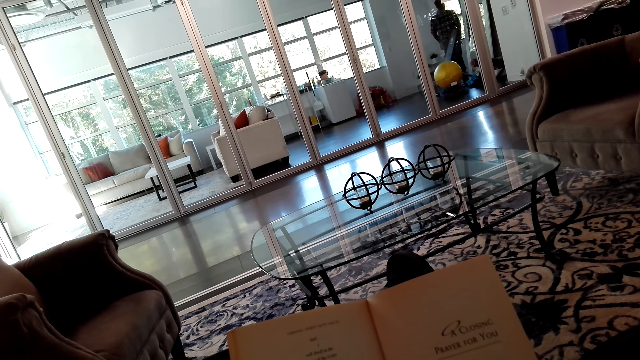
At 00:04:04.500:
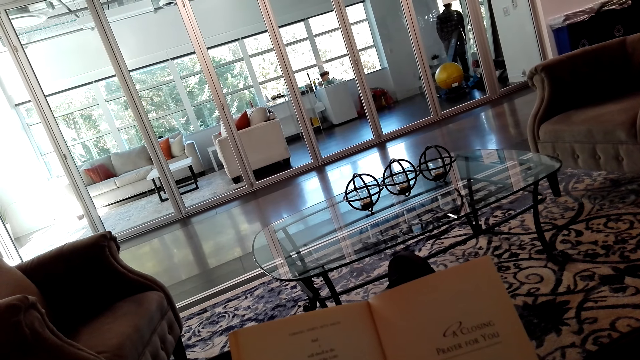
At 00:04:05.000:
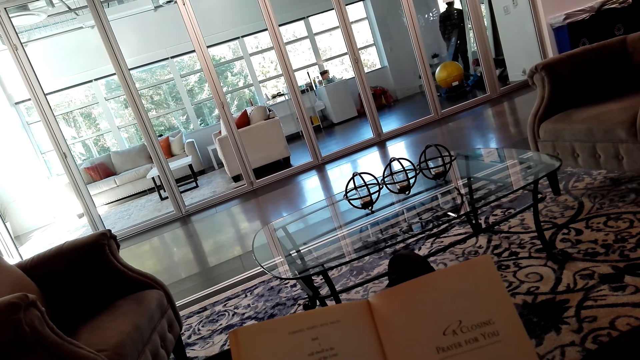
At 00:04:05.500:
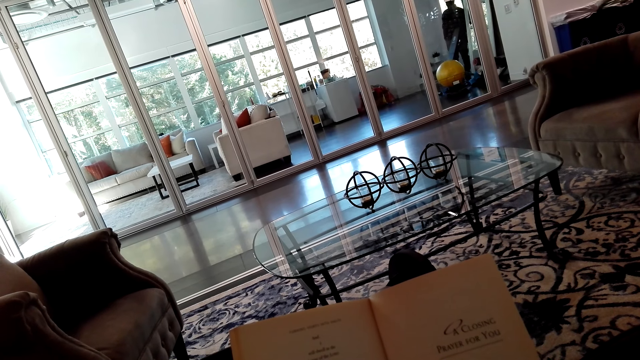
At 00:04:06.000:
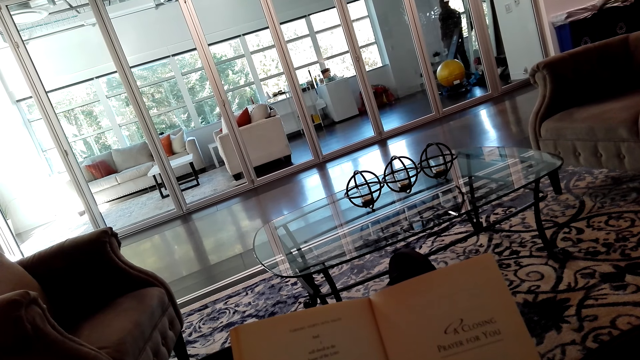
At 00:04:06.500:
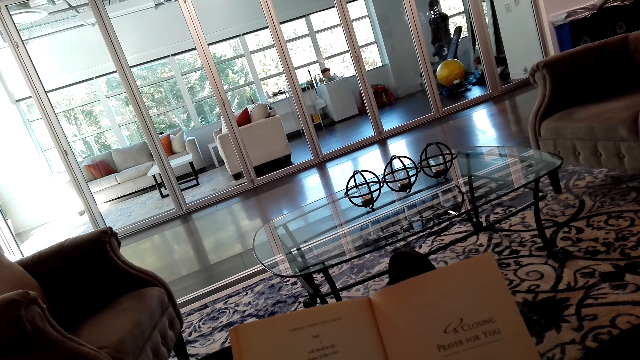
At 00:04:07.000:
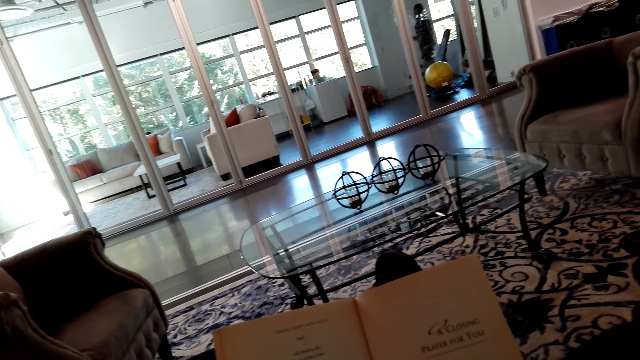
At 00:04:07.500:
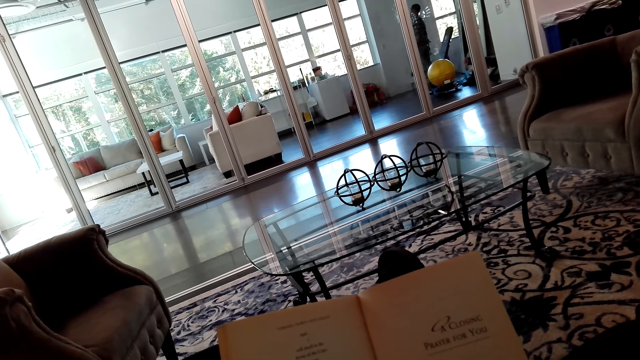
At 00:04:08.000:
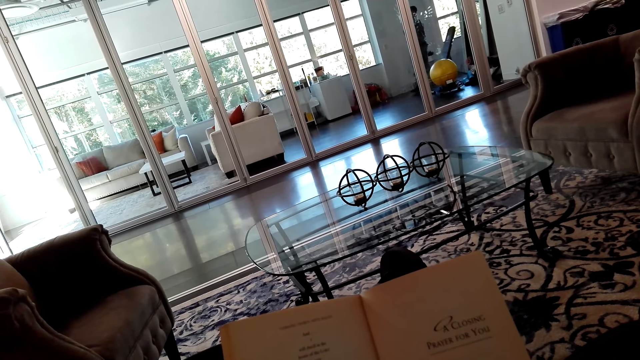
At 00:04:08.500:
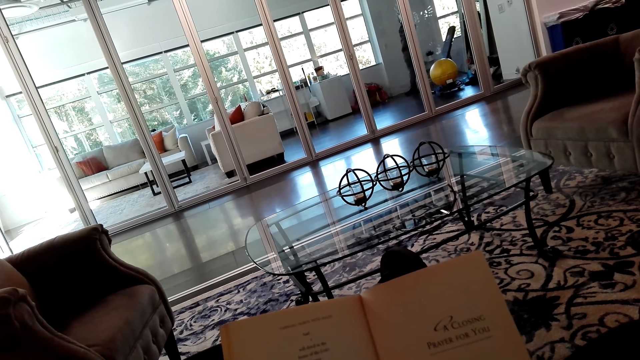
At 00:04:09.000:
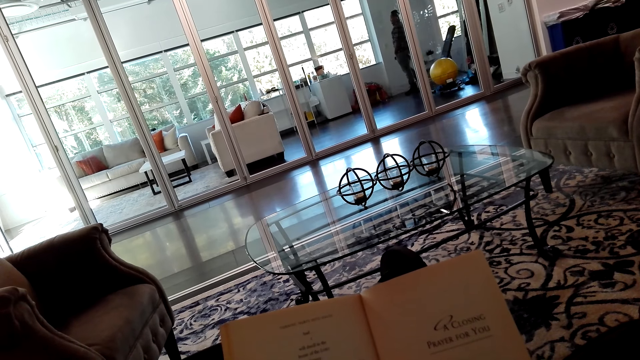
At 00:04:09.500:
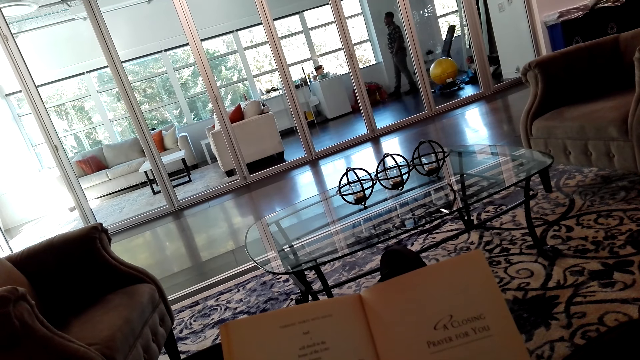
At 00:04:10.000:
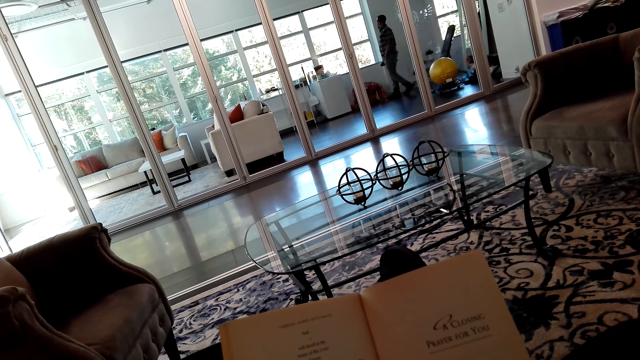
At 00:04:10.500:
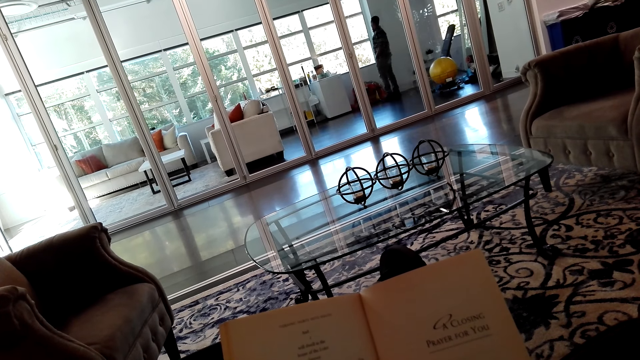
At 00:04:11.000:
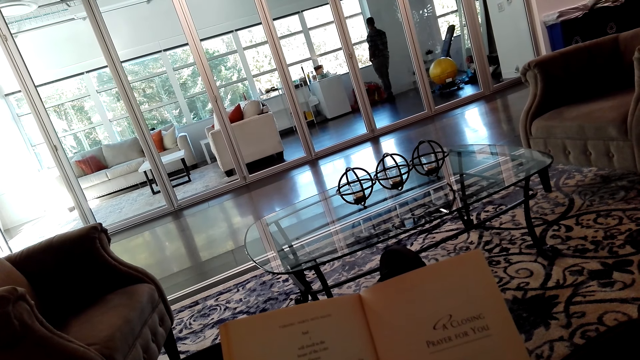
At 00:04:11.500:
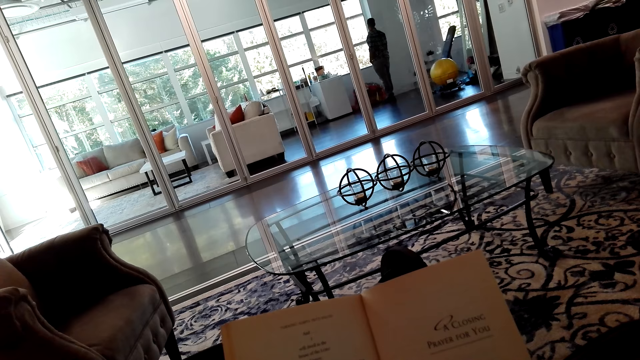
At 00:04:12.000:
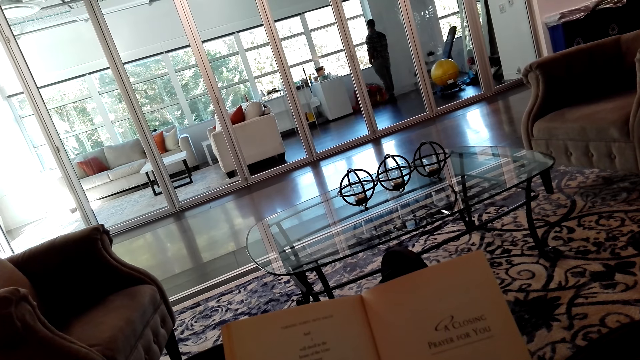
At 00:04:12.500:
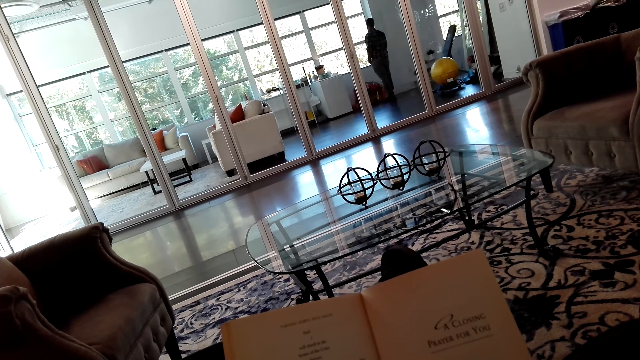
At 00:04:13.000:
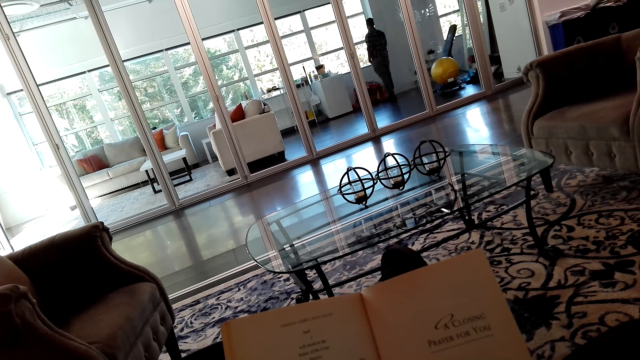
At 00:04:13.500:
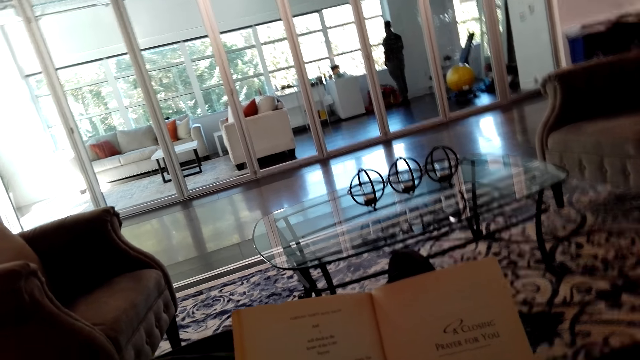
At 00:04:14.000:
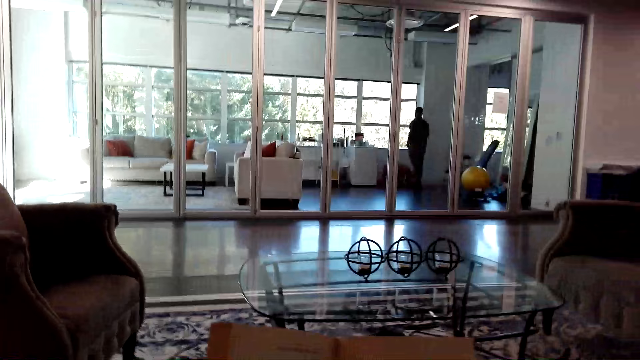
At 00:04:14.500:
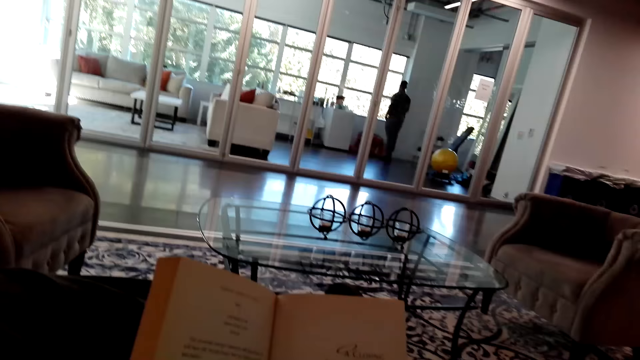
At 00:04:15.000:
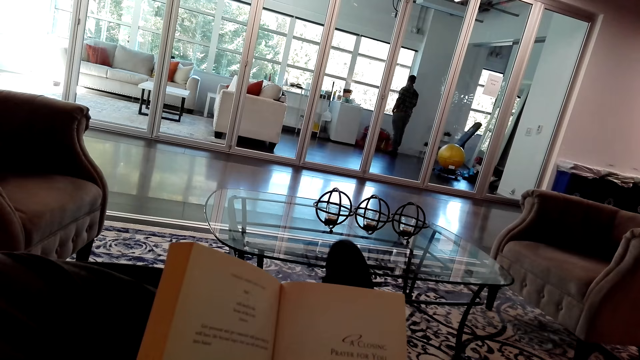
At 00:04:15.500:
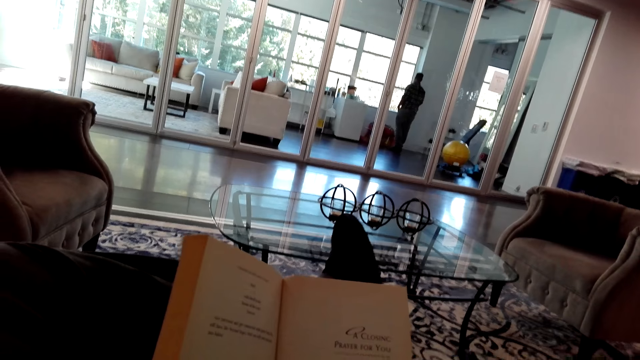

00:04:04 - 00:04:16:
The camera wearer reads the book.

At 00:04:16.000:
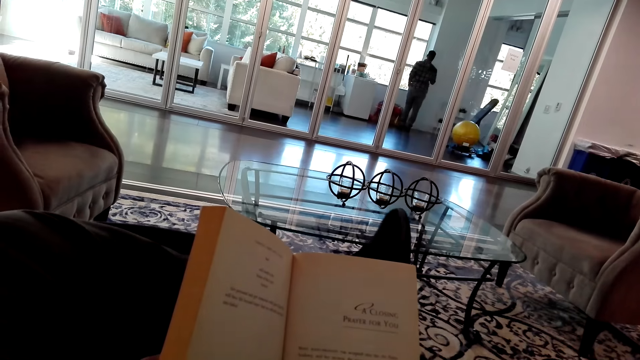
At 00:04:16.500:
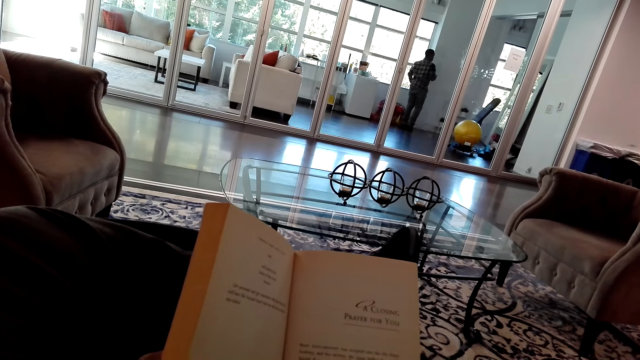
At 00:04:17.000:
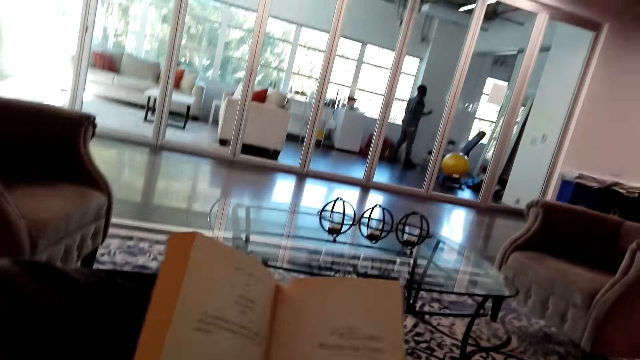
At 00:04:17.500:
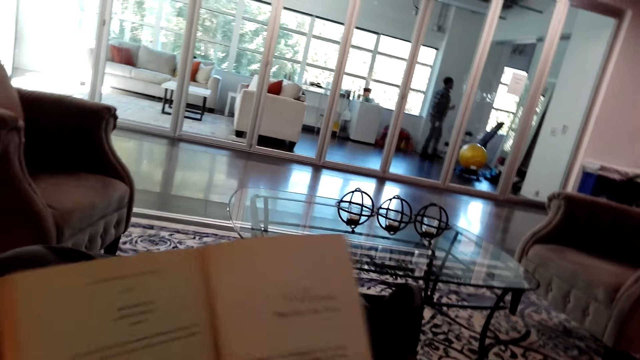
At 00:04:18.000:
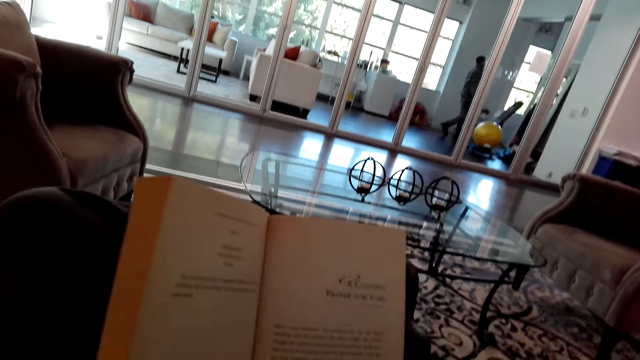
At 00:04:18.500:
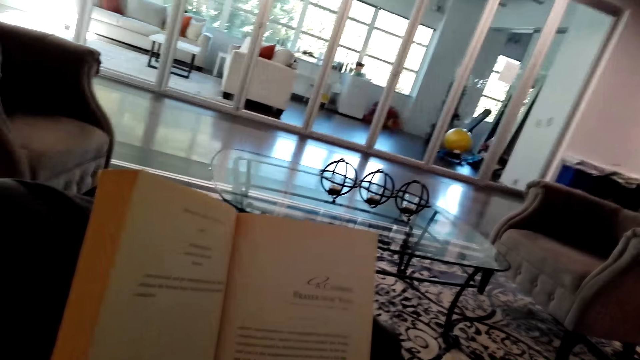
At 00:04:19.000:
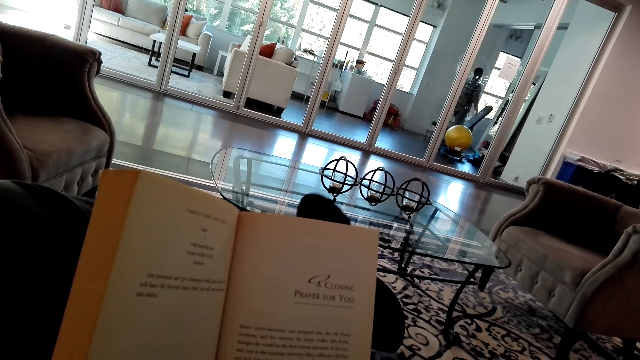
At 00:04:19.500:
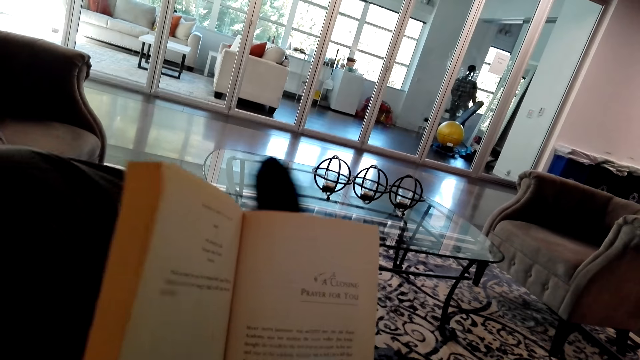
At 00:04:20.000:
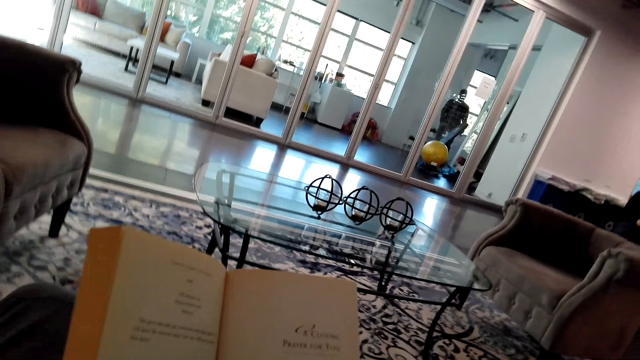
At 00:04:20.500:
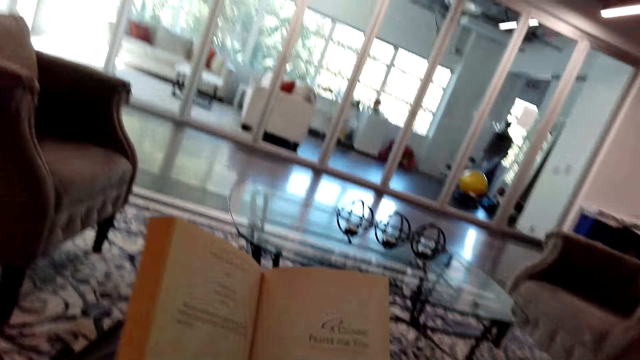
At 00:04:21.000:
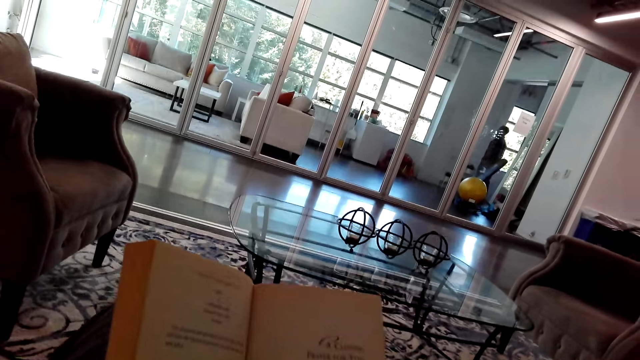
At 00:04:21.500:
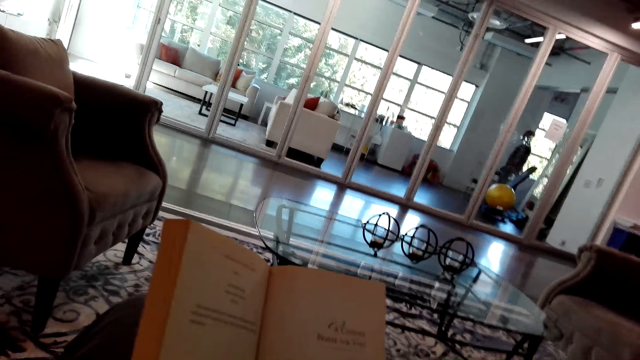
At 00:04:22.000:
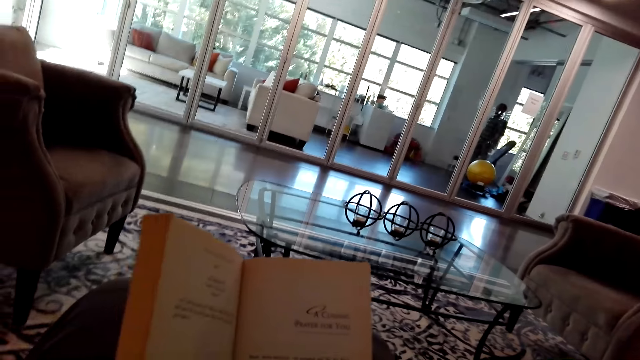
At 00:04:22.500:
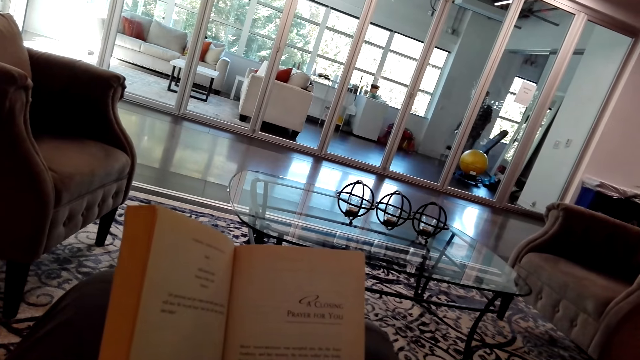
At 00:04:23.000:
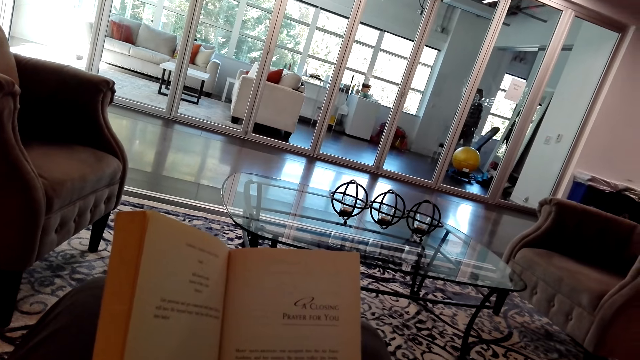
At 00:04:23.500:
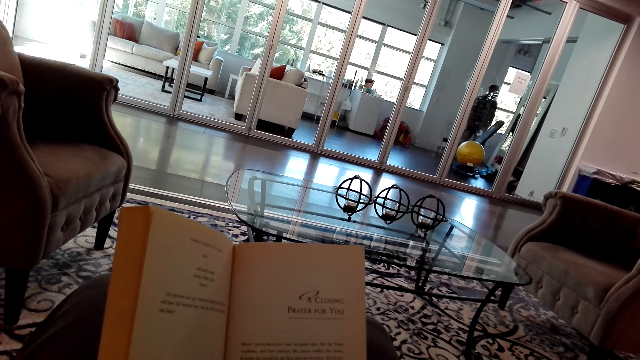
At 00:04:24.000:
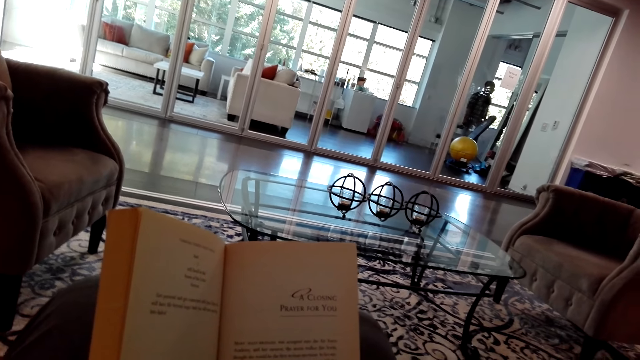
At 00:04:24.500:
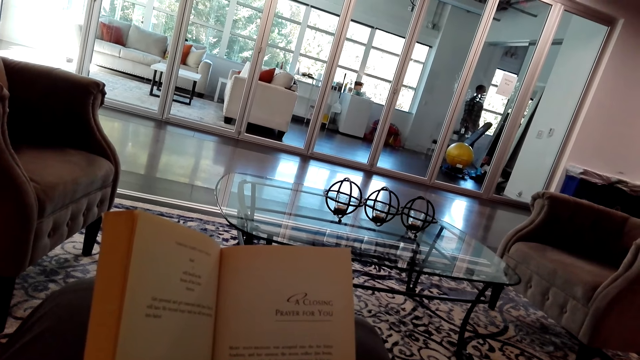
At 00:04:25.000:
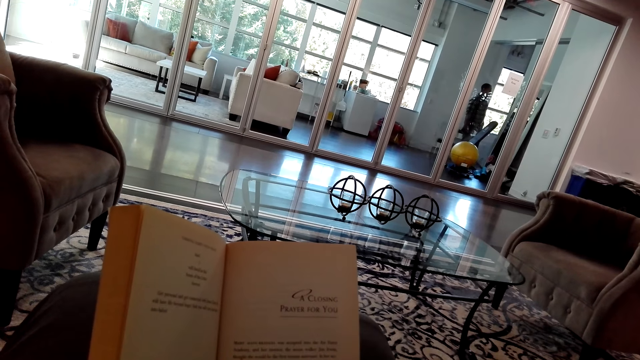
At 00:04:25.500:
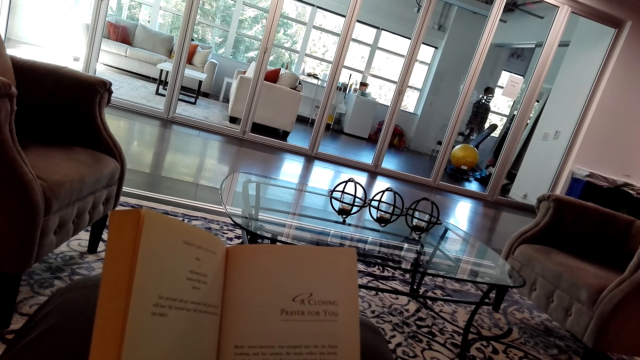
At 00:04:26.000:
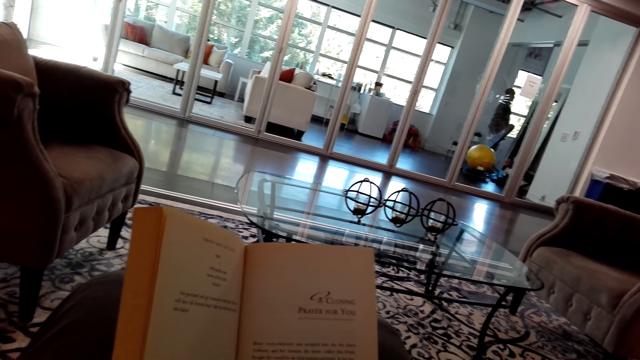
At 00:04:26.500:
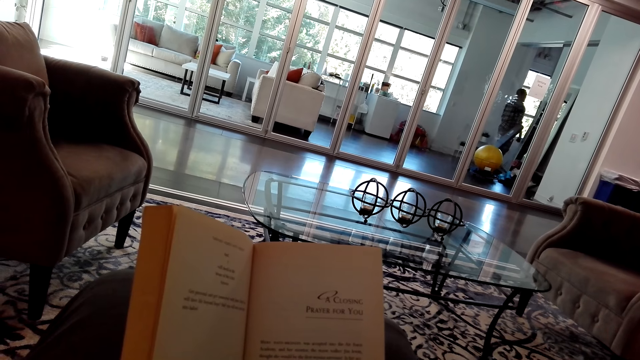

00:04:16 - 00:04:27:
The camera wearer puts his feet down.
